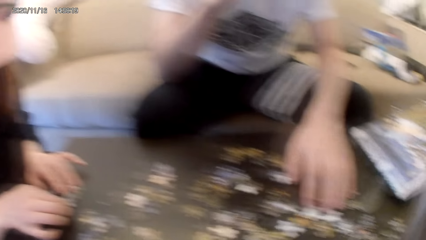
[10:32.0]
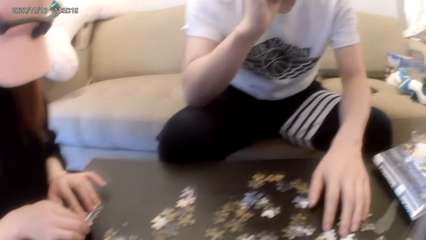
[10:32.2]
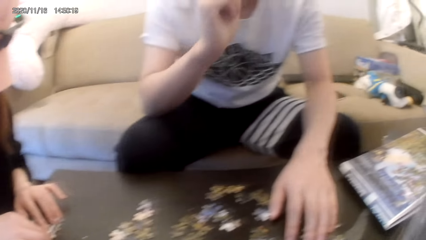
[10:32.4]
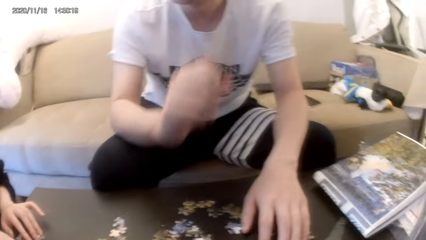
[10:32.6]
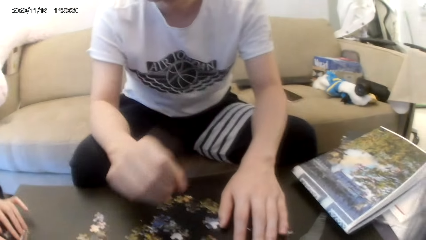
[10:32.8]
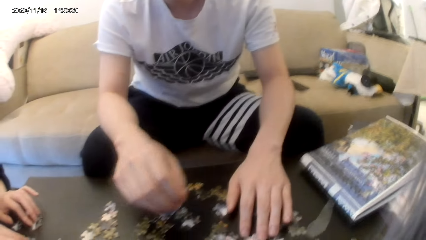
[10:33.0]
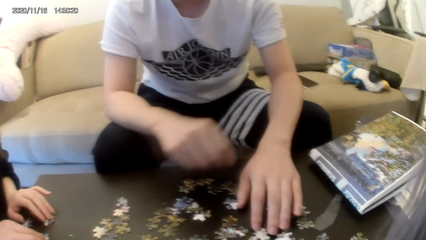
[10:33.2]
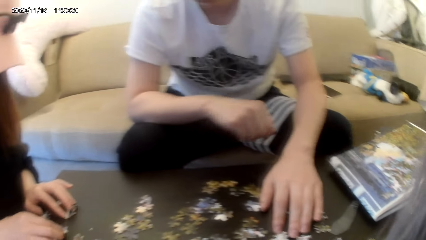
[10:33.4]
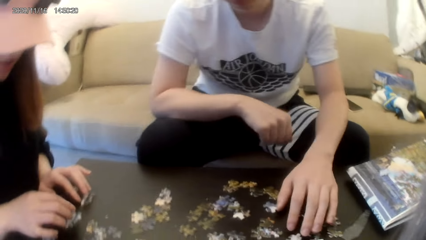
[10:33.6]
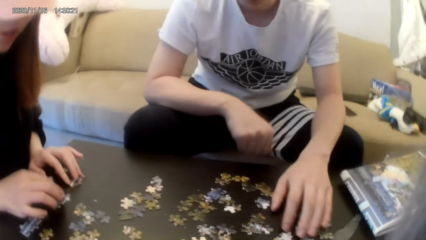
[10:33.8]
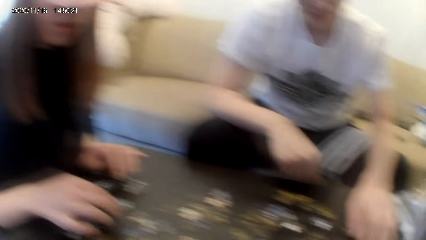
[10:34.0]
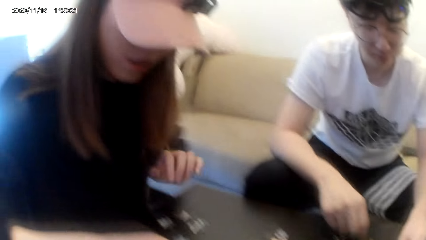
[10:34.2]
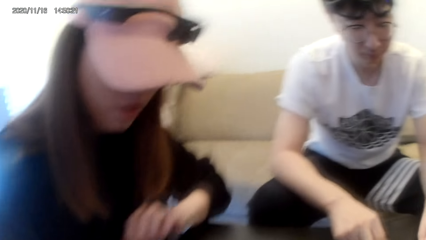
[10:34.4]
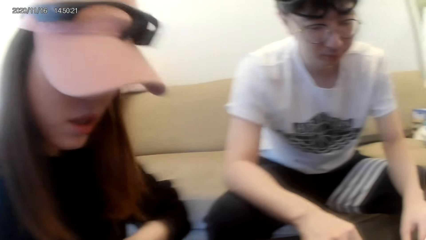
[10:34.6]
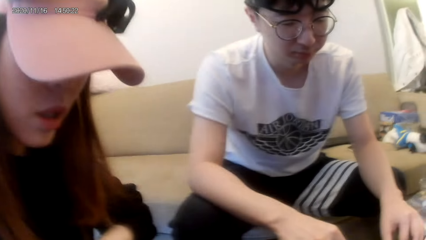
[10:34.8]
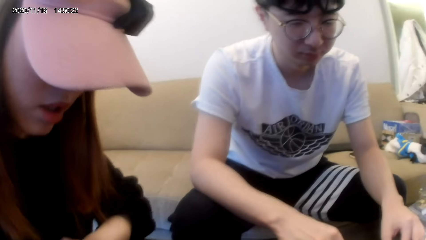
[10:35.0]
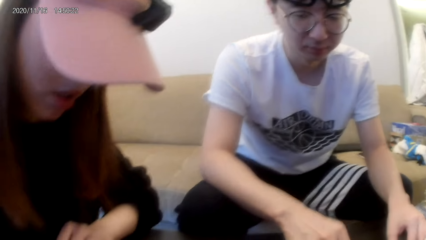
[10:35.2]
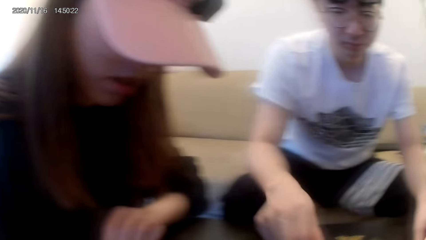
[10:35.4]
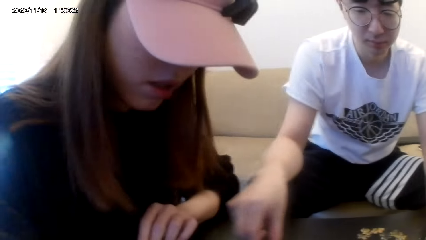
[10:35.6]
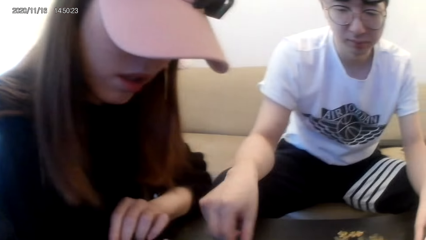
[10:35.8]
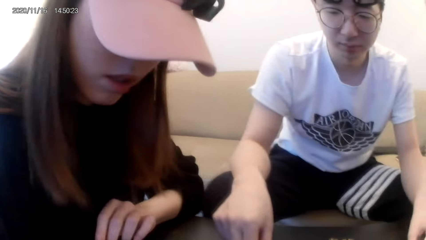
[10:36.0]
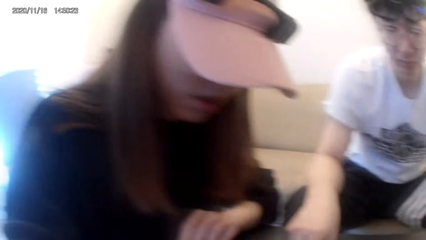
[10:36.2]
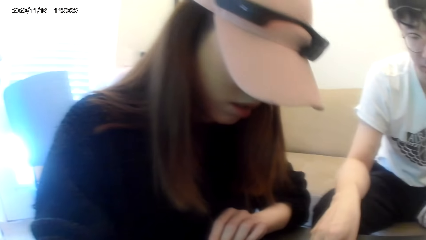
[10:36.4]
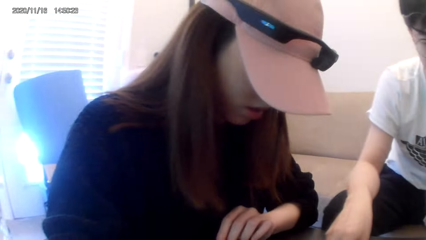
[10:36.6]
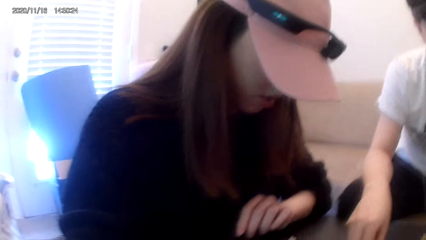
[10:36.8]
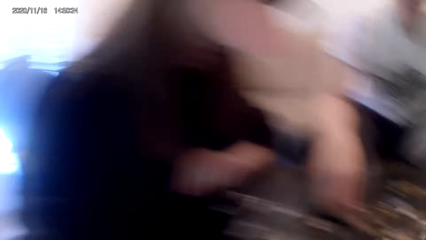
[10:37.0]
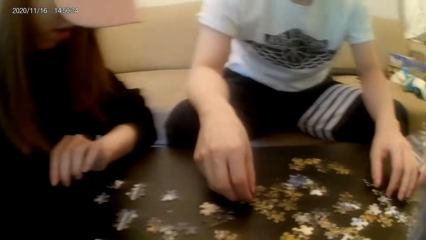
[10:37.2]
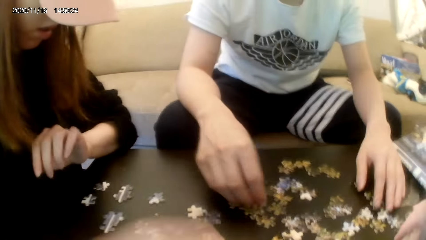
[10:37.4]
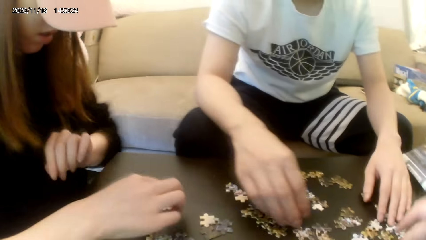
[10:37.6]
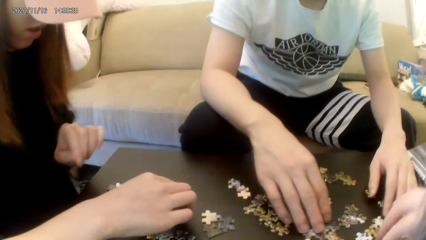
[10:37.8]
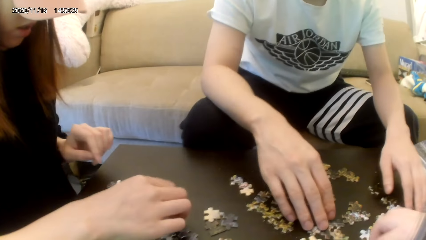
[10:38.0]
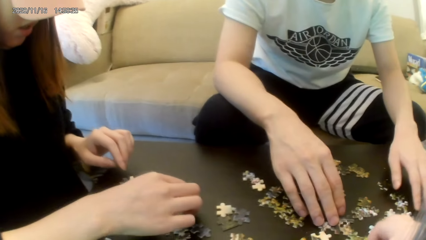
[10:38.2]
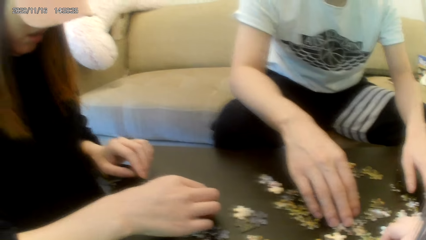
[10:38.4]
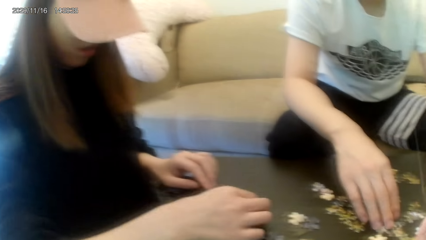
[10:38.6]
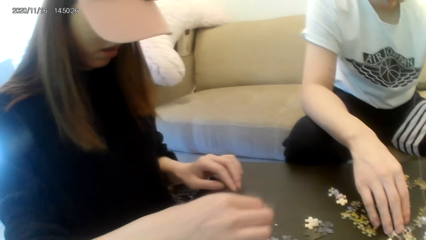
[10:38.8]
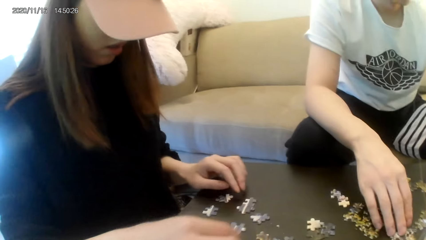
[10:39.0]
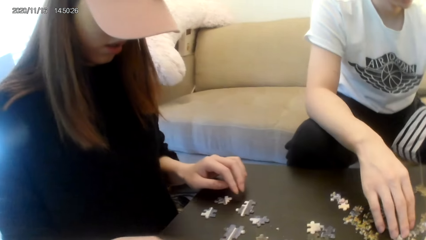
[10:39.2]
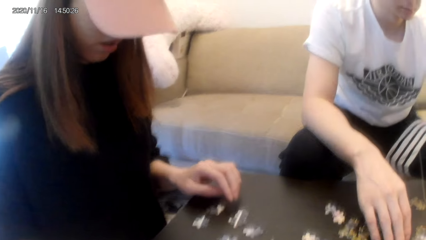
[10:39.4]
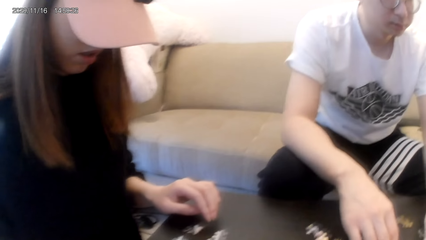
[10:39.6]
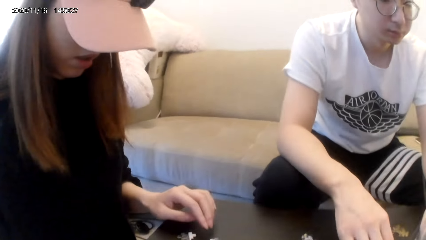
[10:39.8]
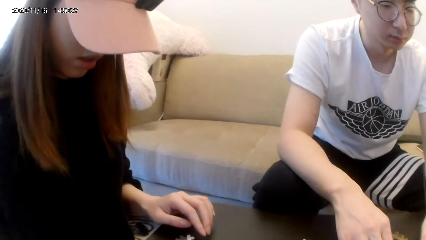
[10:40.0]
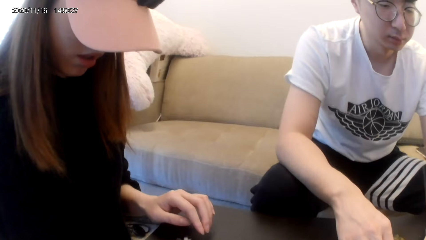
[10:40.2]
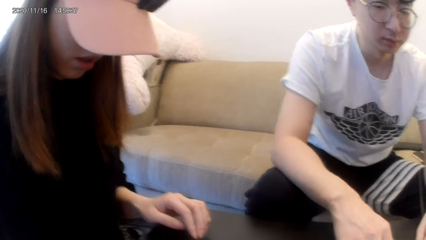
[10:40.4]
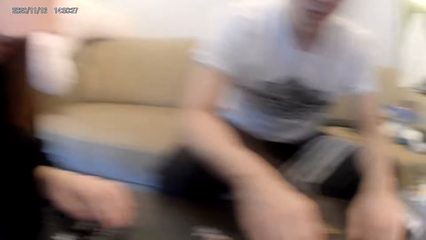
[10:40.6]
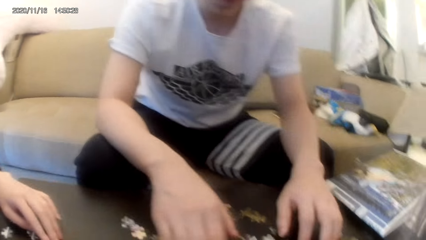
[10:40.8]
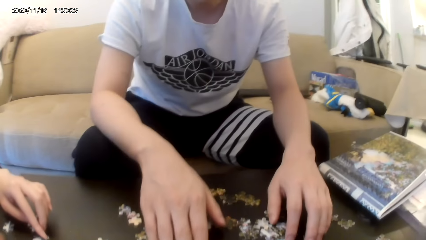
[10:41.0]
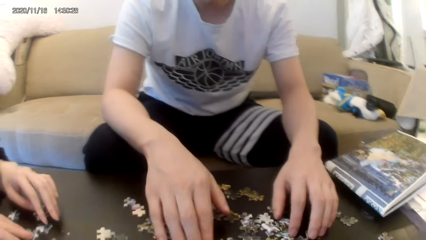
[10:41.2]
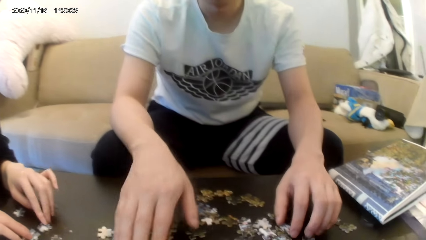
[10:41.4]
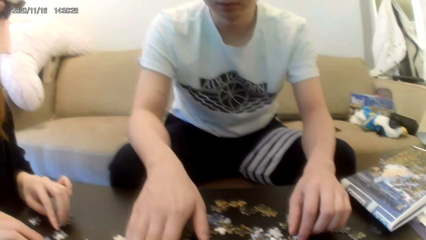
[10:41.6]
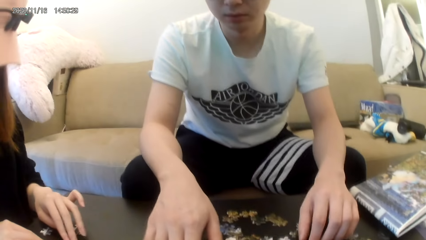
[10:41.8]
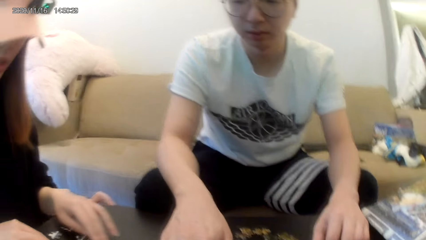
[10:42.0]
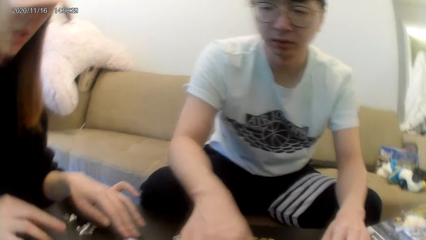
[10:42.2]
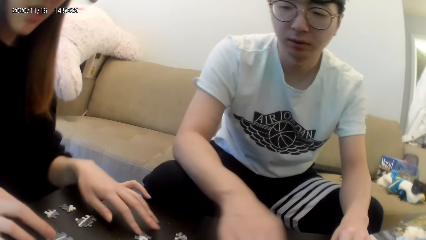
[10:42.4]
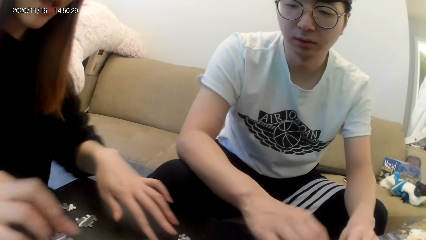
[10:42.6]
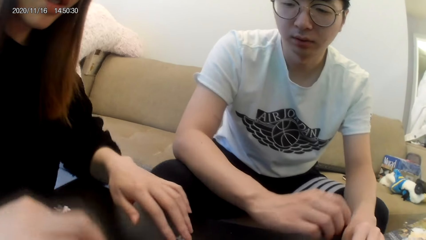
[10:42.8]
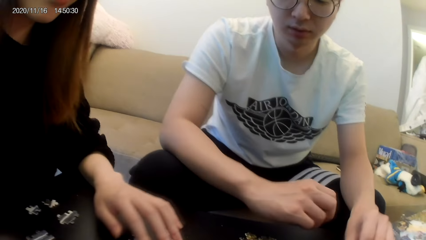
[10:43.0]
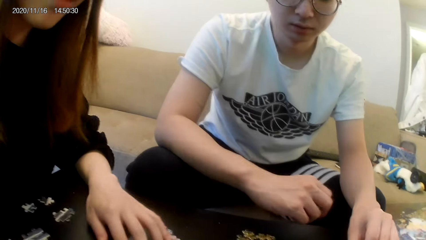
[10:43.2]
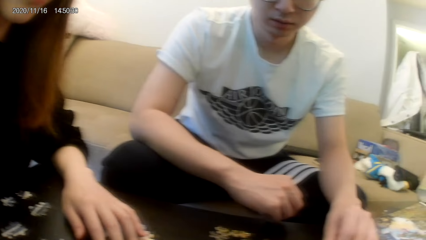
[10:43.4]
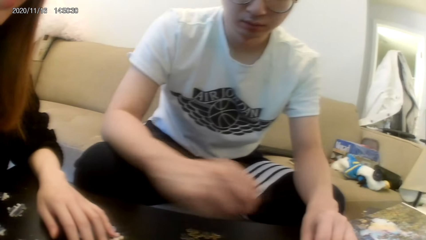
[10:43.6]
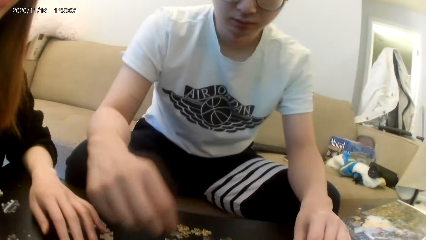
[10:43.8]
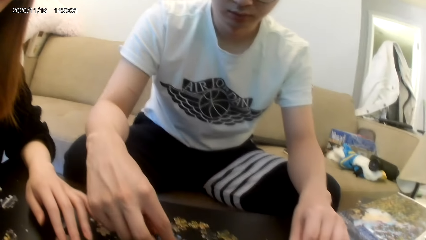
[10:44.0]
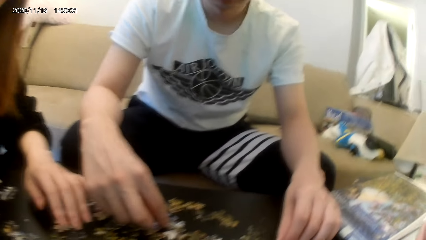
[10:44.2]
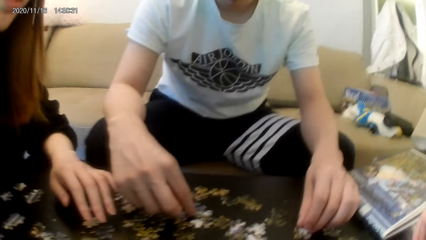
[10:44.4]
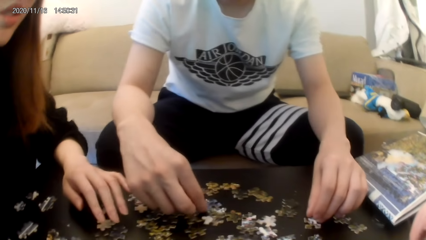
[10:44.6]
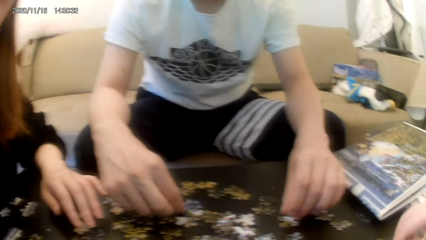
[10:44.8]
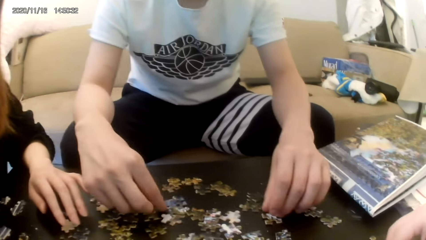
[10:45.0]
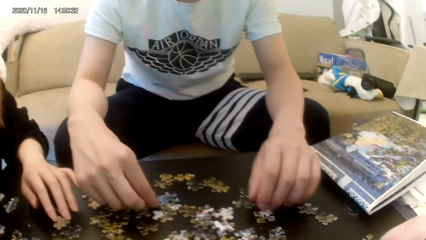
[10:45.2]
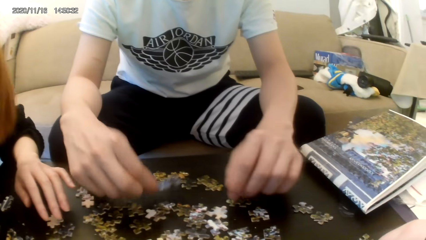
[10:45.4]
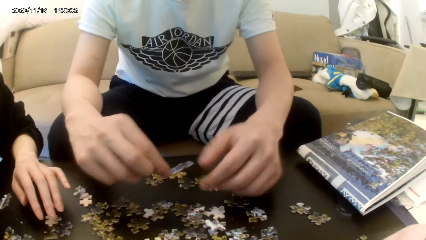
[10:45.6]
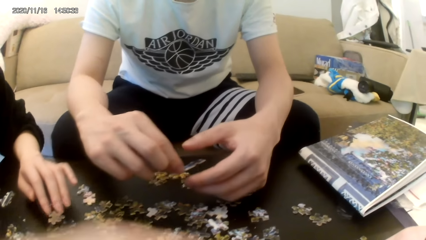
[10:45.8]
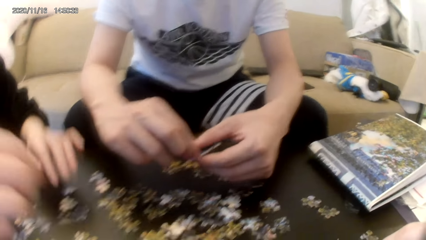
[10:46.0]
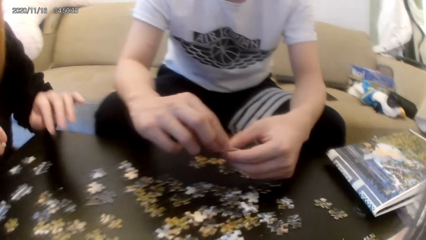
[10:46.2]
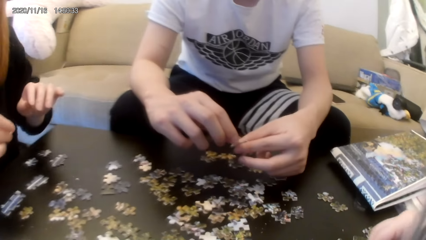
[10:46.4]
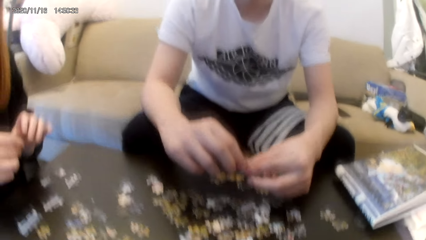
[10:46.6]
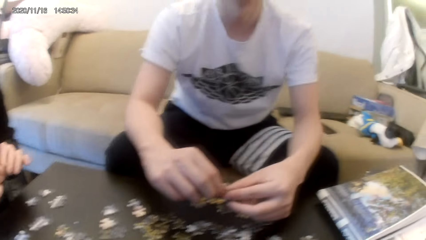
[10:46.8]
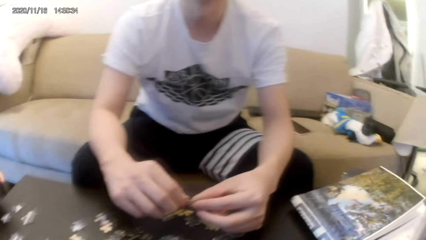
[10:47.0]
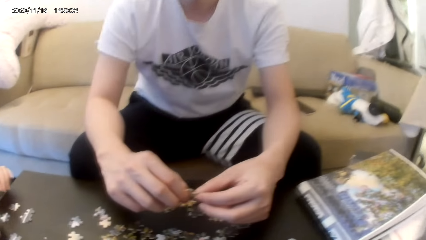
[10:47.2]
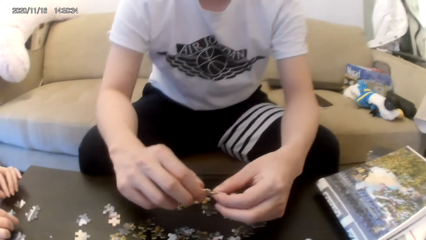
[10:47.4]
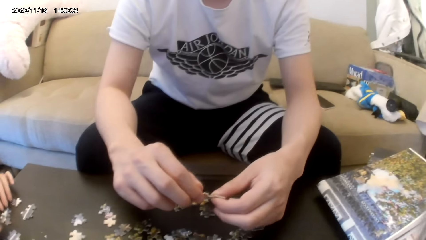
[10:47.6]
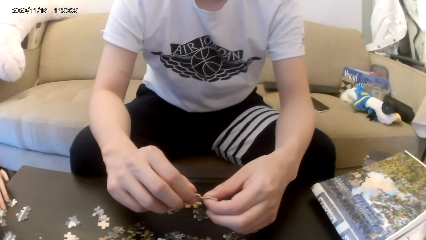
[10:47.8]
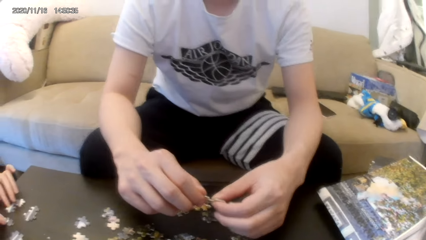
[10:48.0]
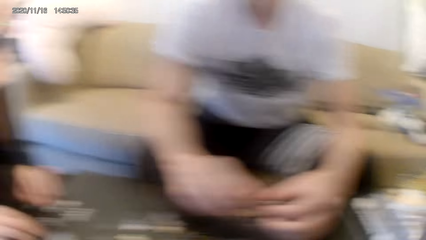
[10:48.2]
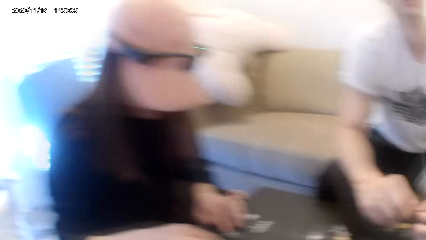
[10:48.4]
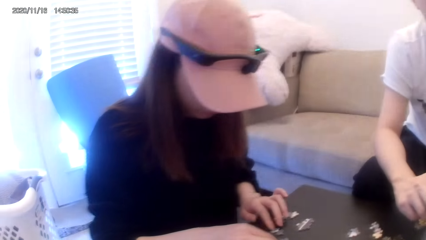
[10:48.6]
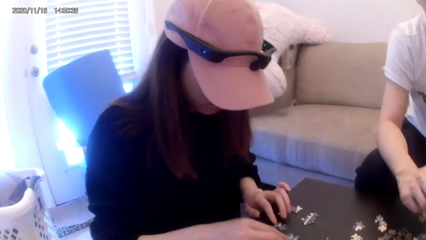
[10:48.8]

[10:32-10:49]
A person joins puzzles. The person picks a puzzle.
